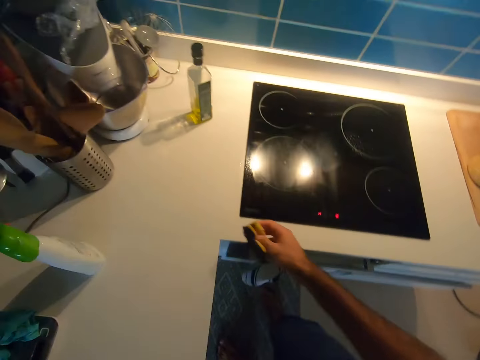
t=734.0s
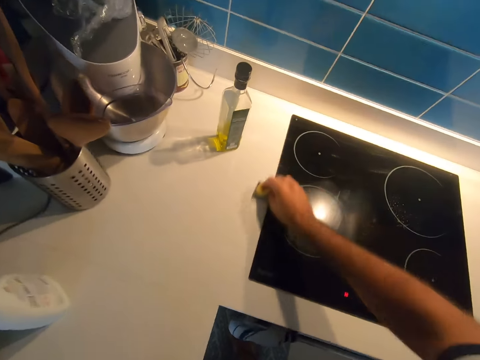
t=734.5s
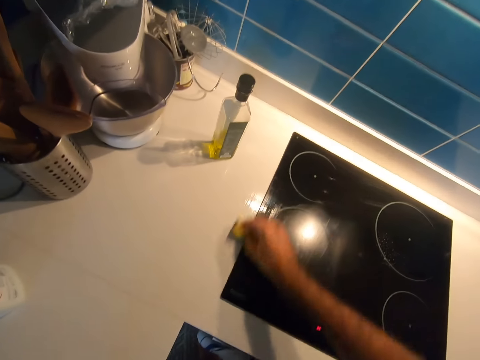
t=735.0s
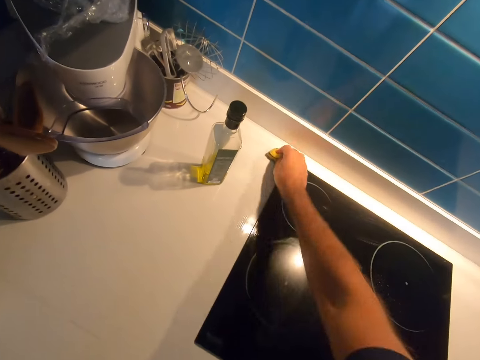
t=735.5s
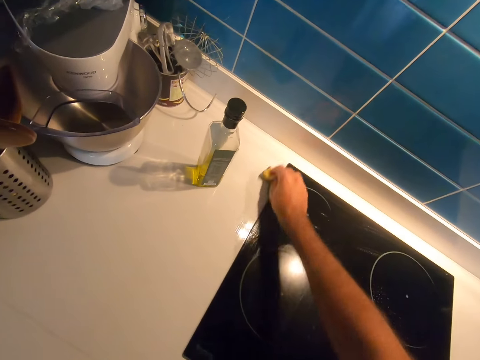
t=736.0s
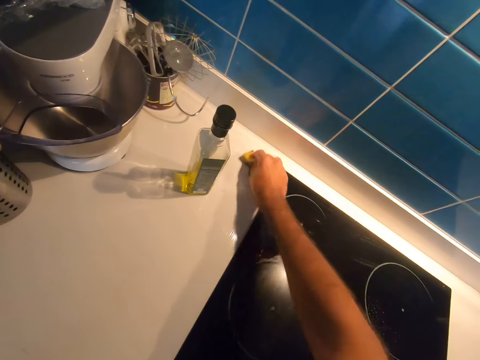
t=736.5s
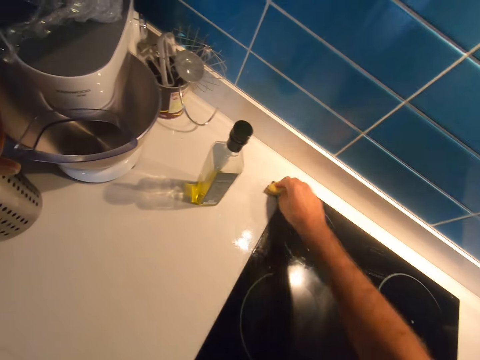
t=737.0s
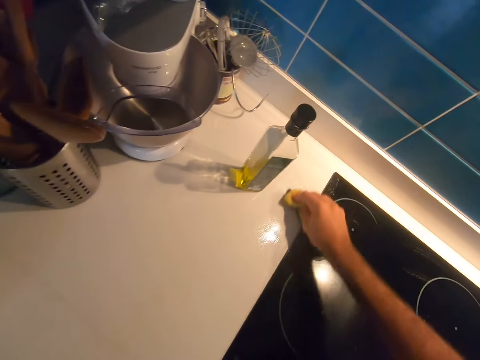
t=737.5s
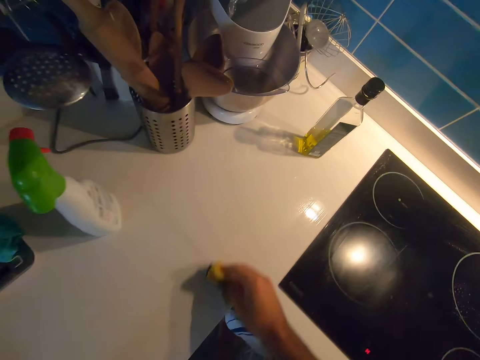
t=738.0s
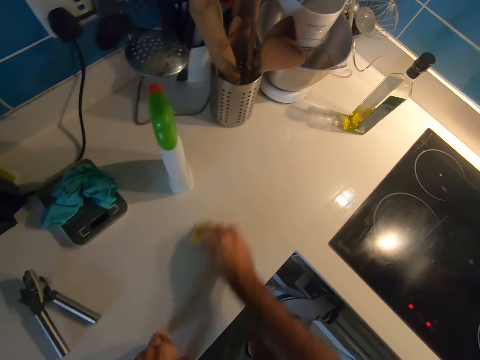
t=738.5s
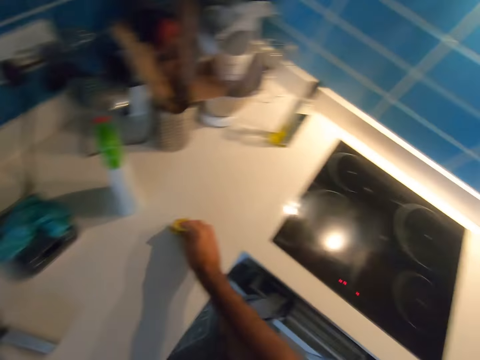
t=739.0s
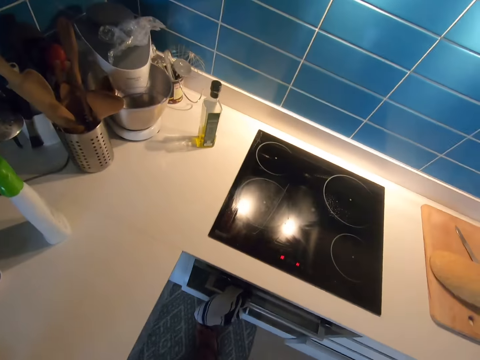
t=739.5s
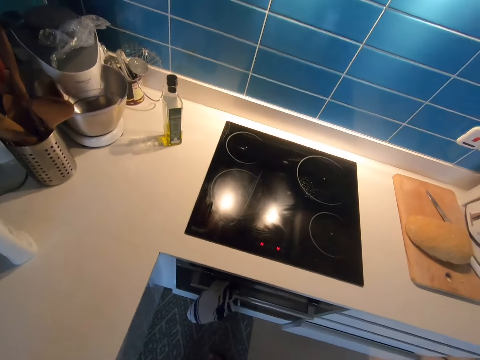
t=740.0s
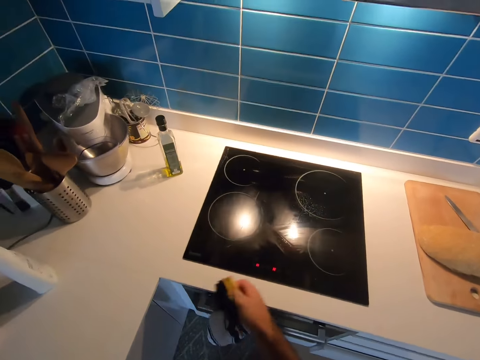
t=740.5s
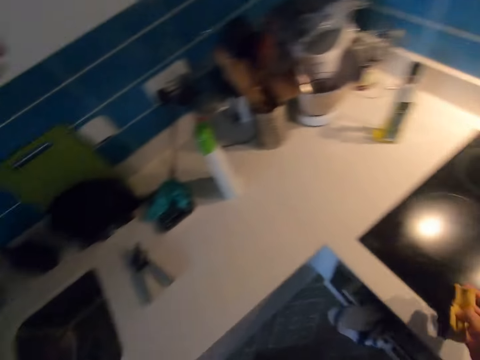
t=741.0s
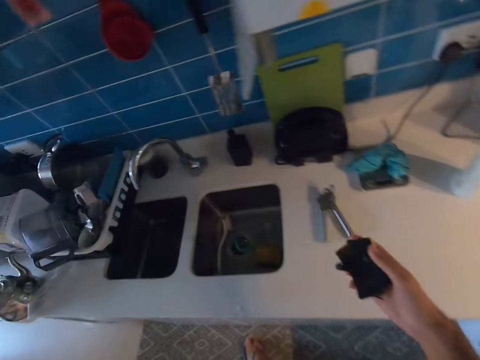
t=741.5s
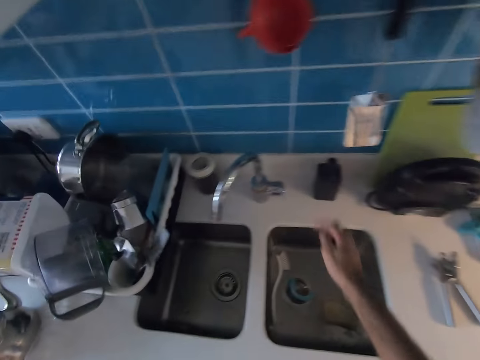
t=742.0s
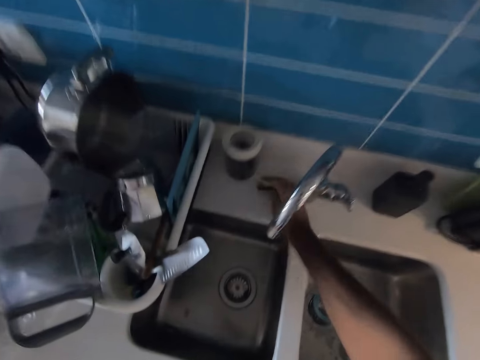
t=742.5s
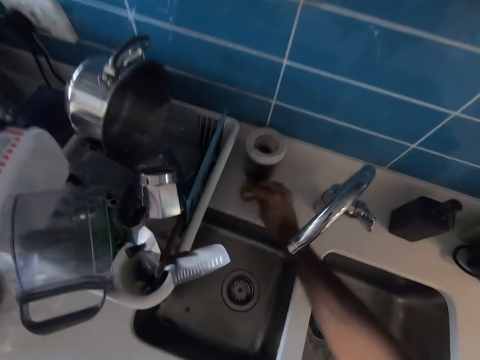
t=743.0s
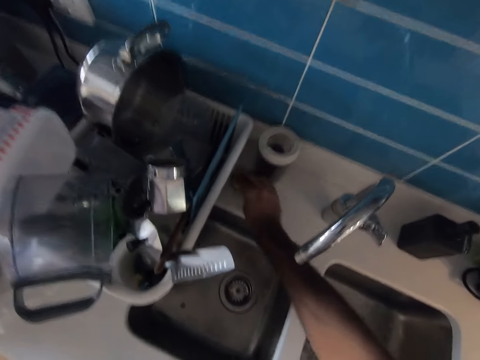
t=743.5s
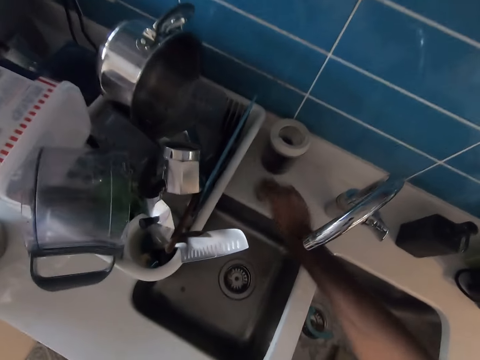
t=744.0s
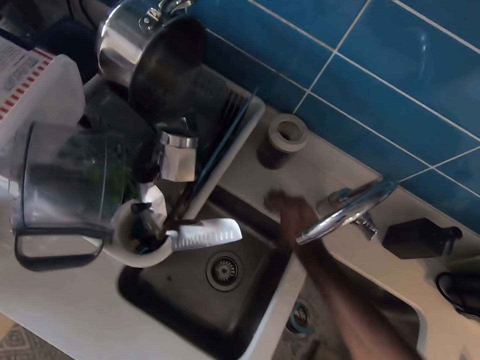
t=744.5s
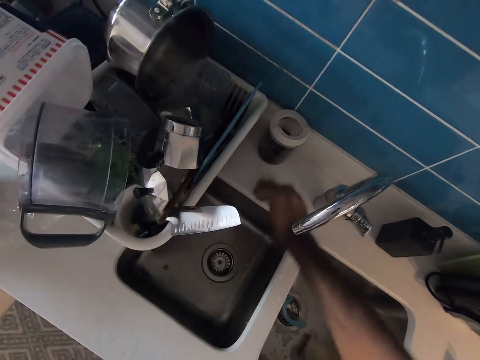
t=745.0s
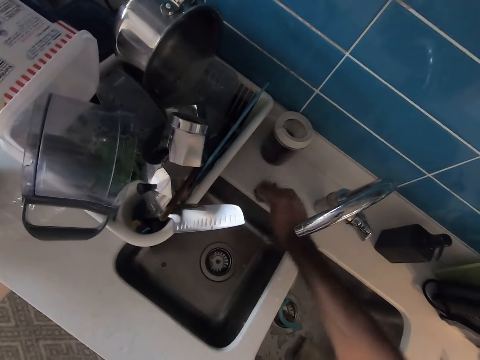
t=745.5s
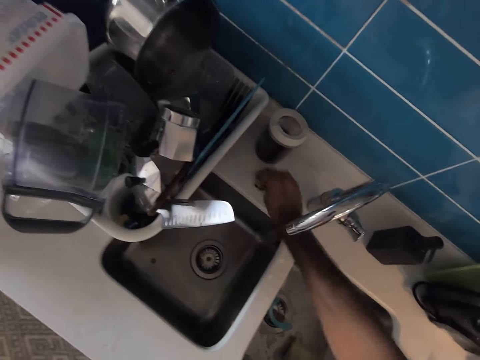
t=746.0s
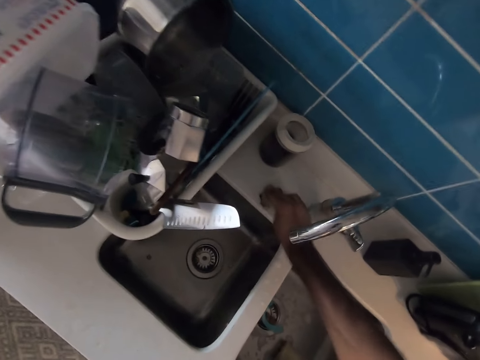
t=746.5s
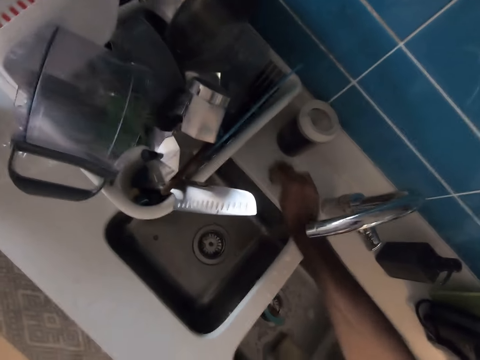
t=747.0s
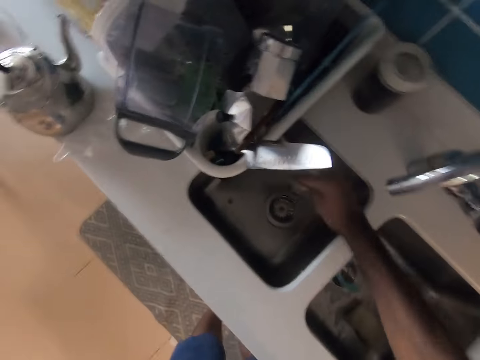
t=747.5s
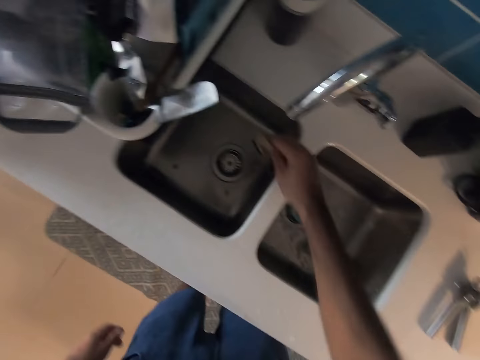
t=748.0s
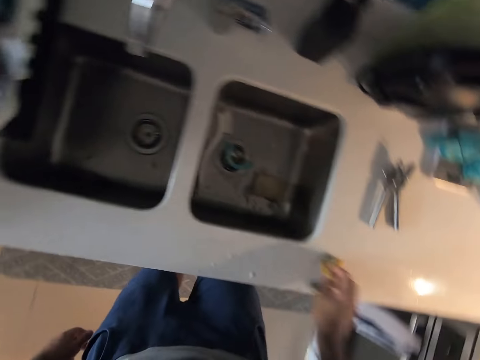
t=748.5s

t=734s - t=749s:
The camera wearer scrubs the kitchen countertop. They look at the cleaning sponge. They scrub the kitchen countertop.

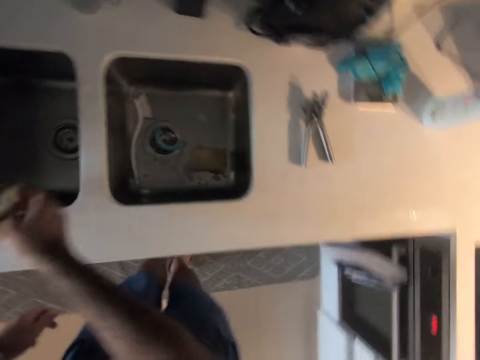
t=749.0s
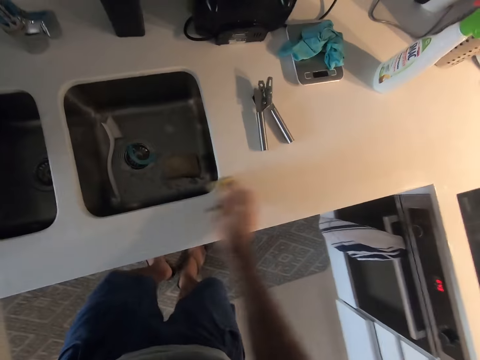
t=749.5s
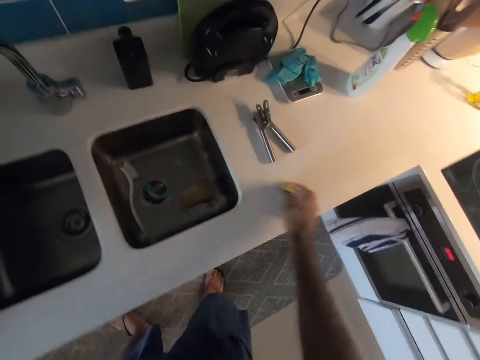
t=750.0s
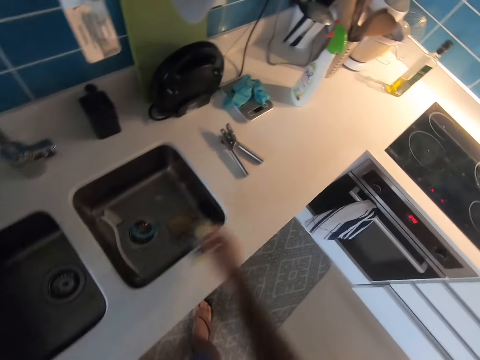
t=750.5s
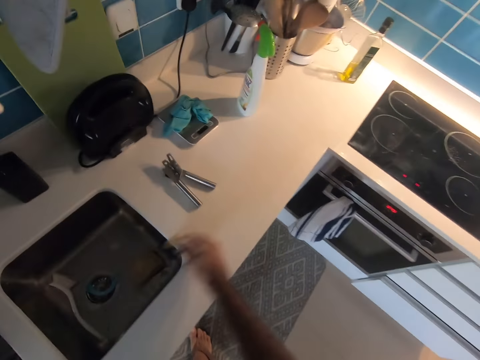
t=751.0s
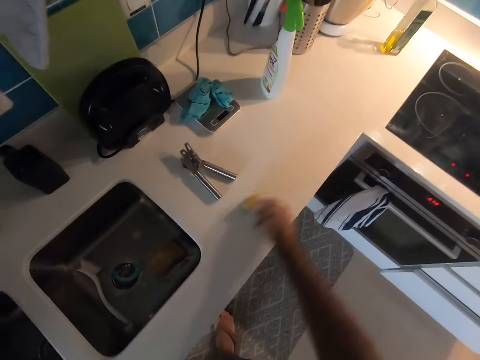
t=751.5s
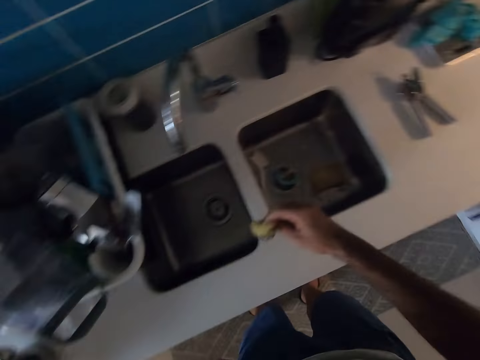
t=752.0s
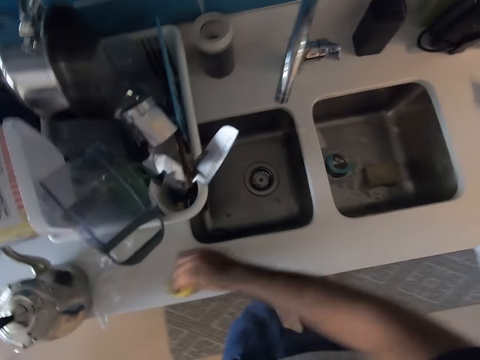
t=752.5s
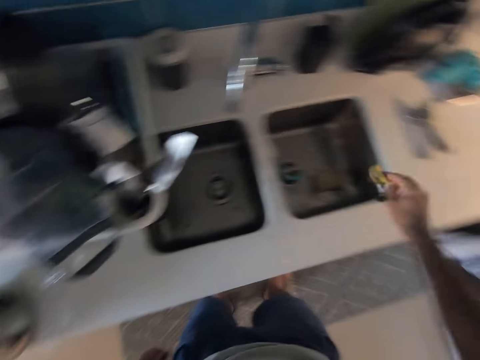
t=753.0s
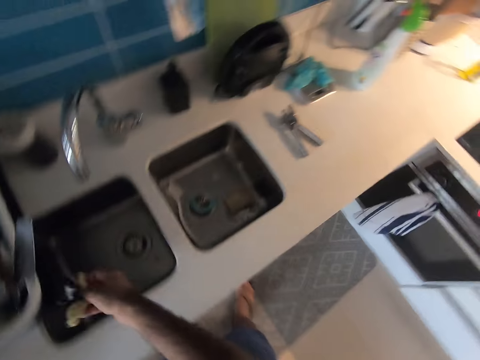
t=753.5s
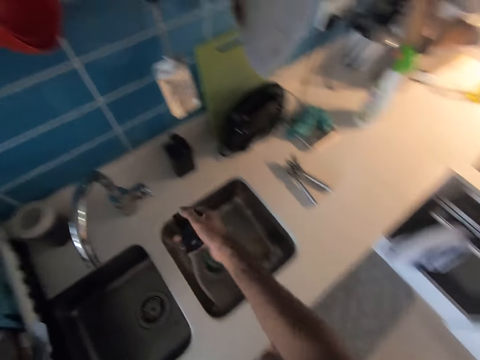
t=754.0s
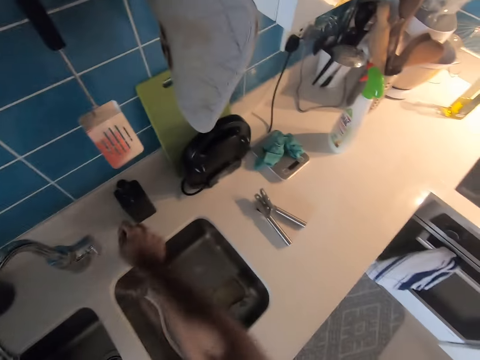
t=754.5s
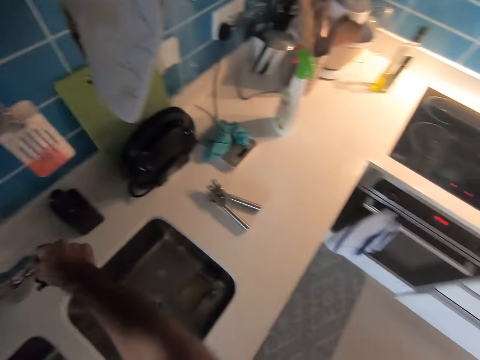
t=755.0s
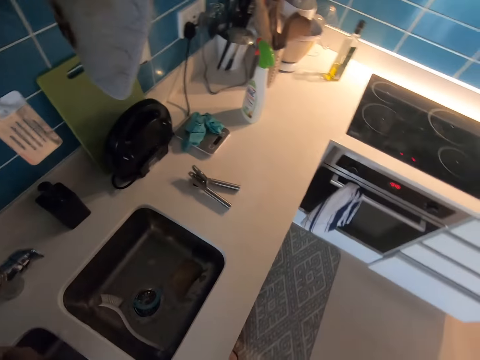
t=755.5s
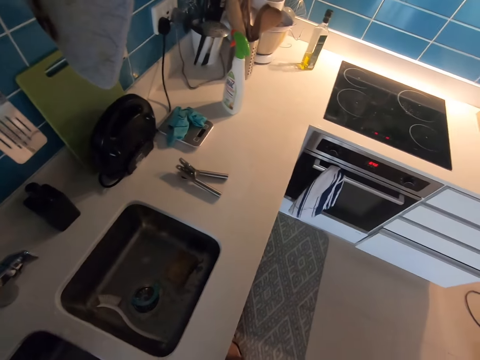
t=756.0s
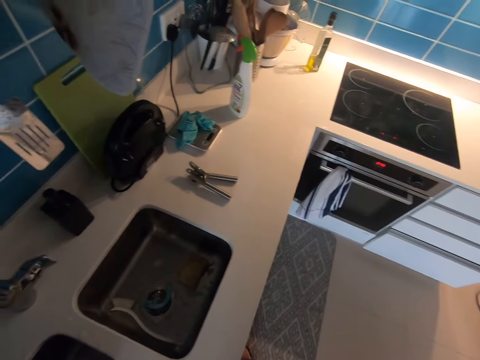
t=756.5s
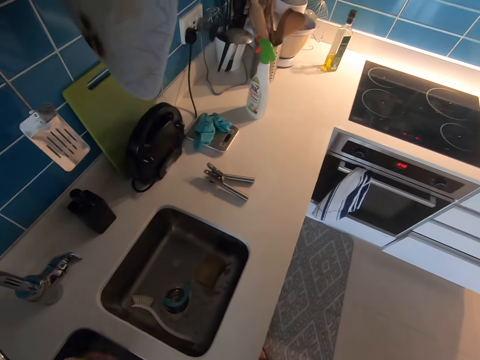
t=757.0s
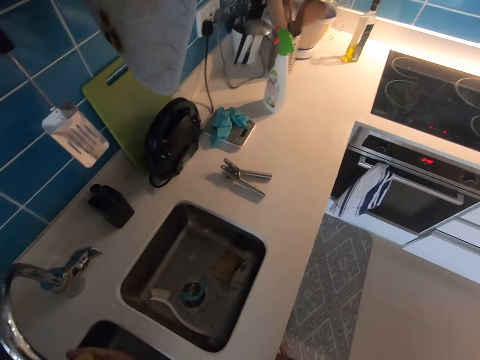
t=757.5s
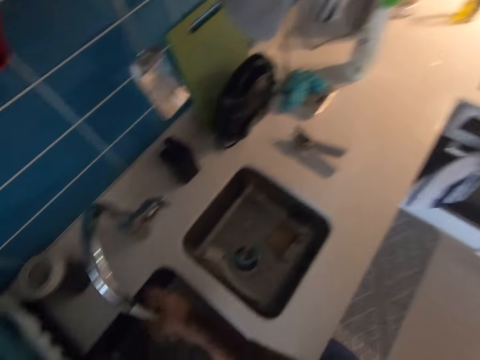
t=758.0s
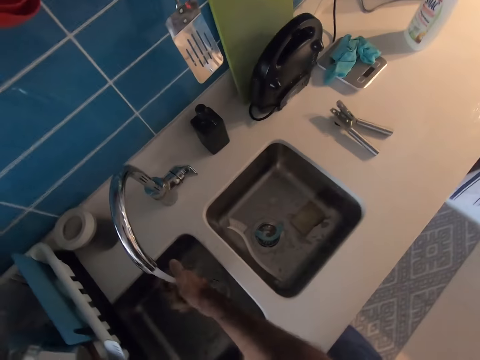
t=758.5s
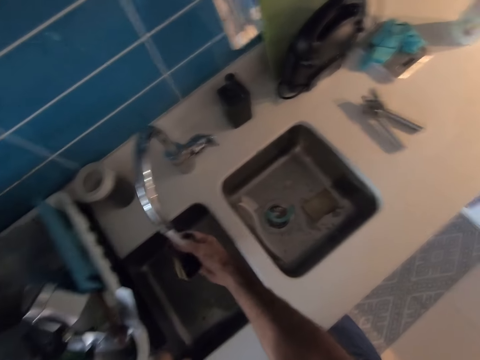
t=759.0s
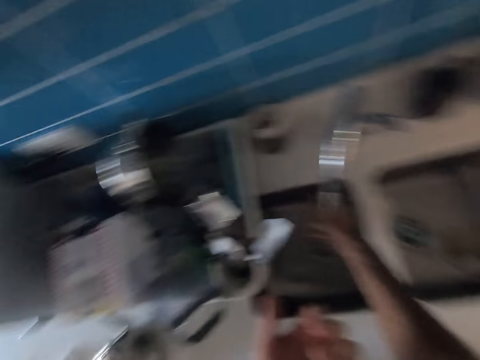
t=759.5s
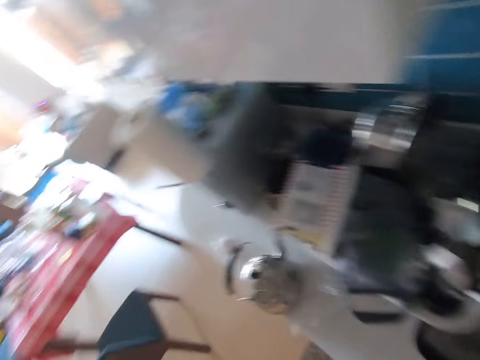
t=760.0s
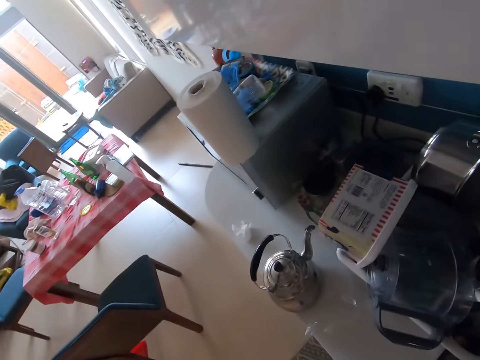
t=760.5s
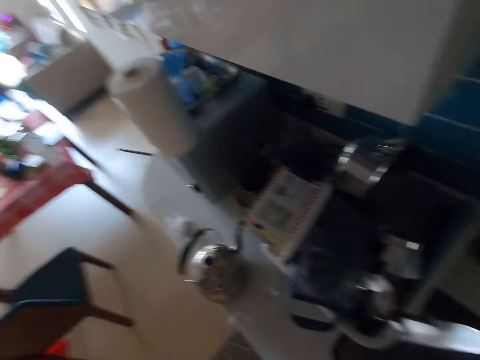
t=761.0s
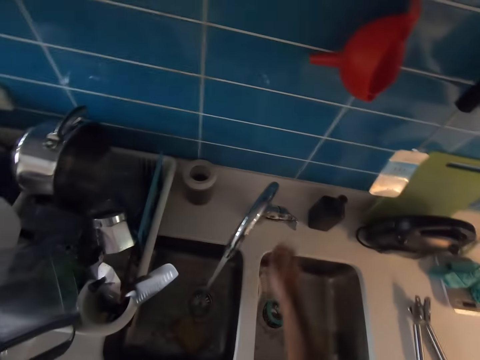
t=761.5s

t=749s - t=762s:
The camera wearer opens the tap. They rinse the sponge. They look around.
